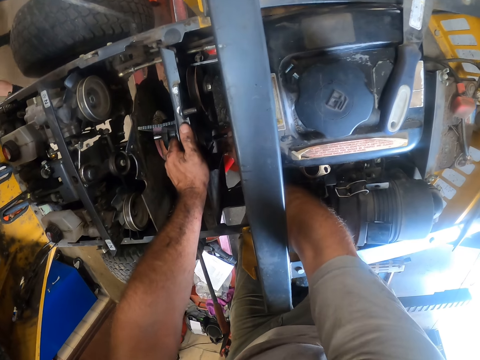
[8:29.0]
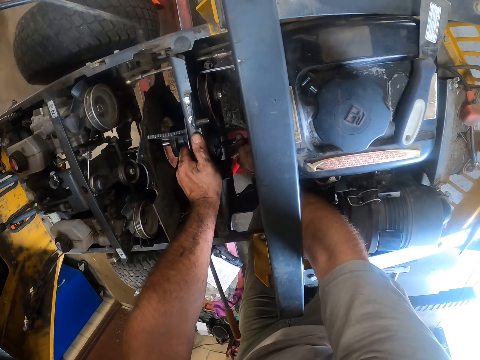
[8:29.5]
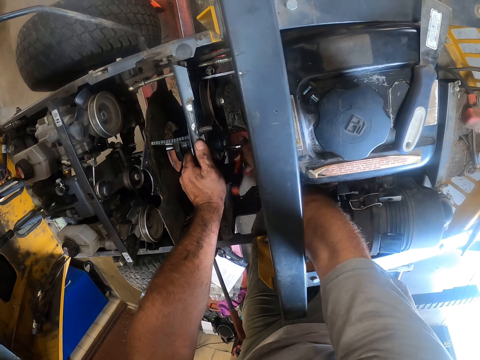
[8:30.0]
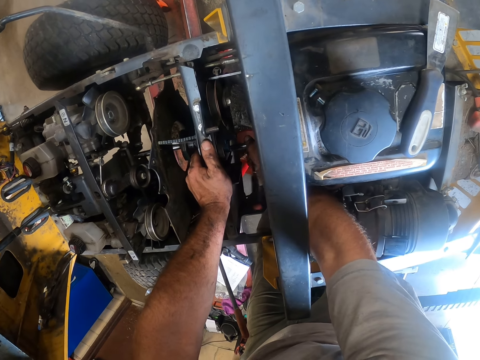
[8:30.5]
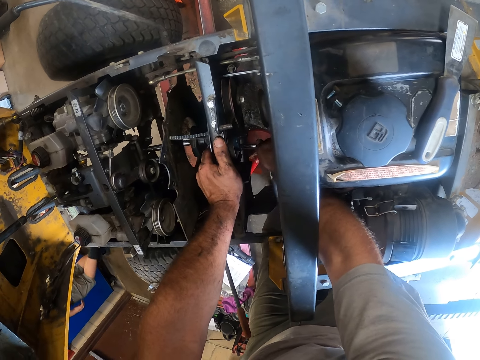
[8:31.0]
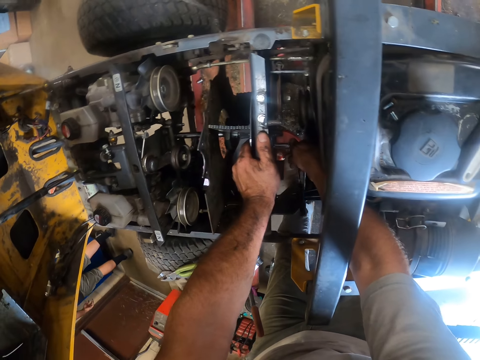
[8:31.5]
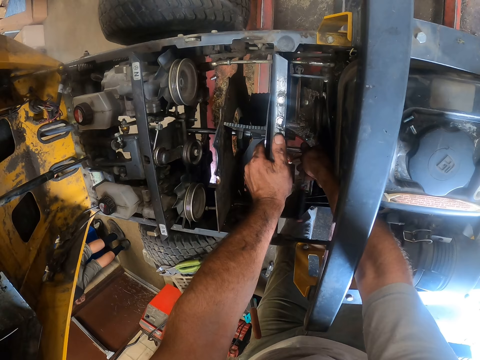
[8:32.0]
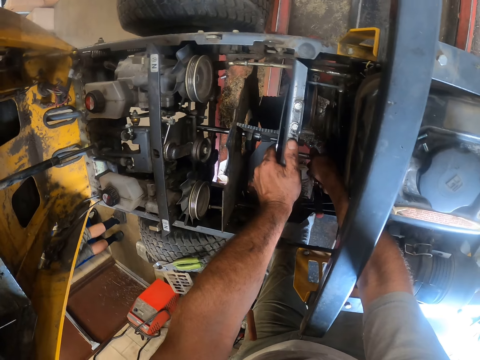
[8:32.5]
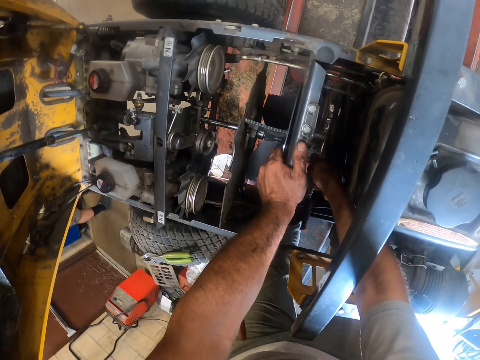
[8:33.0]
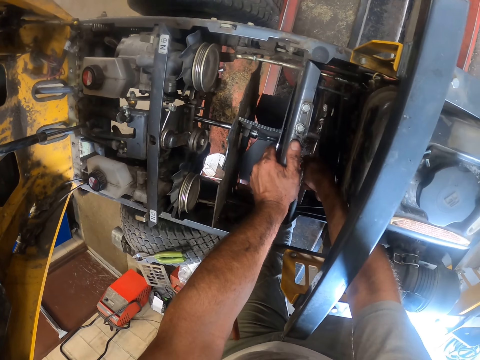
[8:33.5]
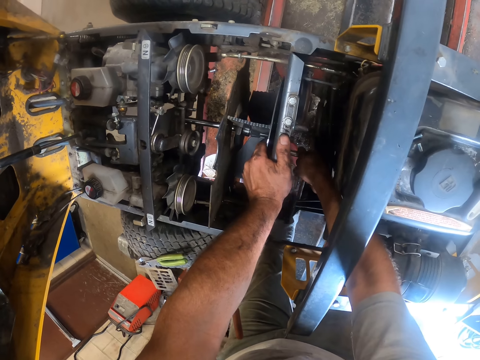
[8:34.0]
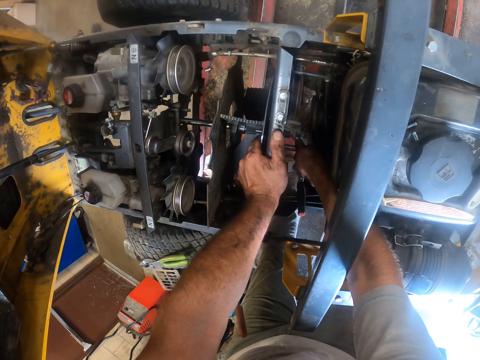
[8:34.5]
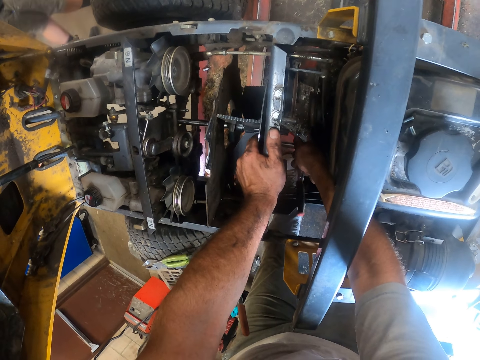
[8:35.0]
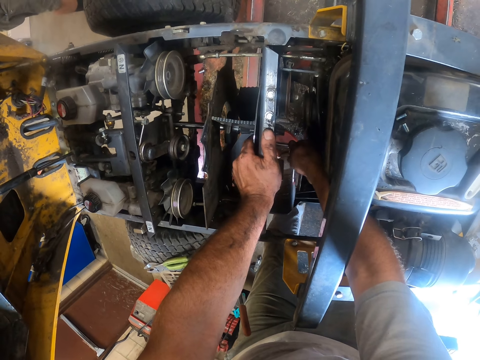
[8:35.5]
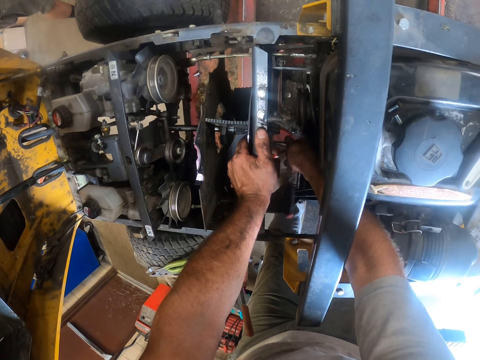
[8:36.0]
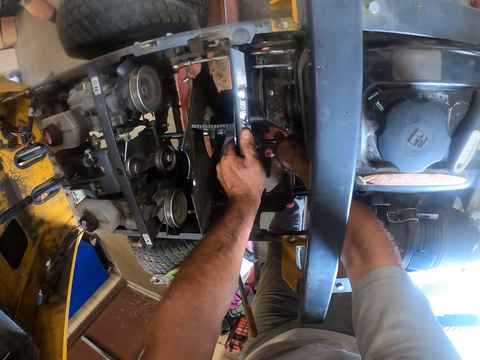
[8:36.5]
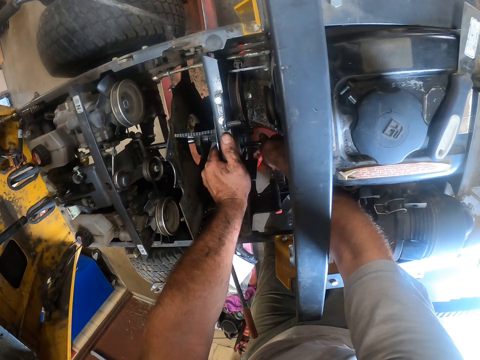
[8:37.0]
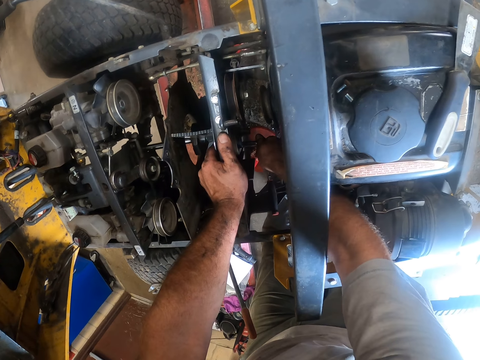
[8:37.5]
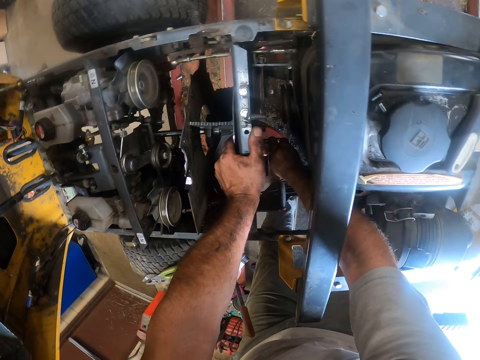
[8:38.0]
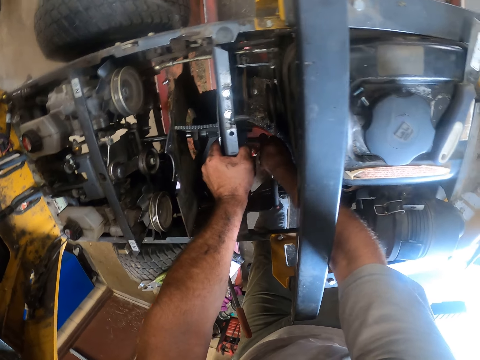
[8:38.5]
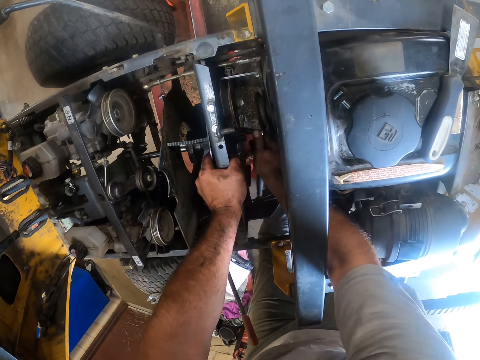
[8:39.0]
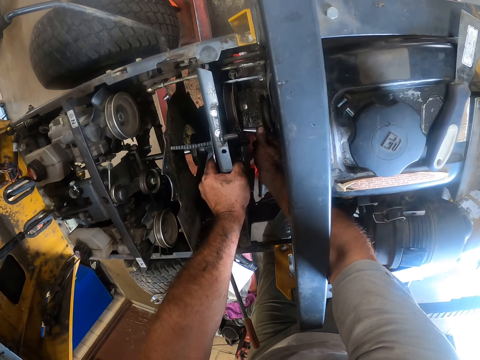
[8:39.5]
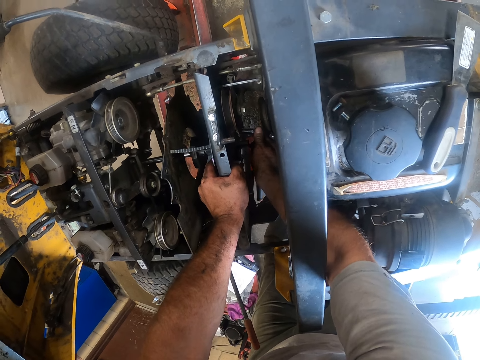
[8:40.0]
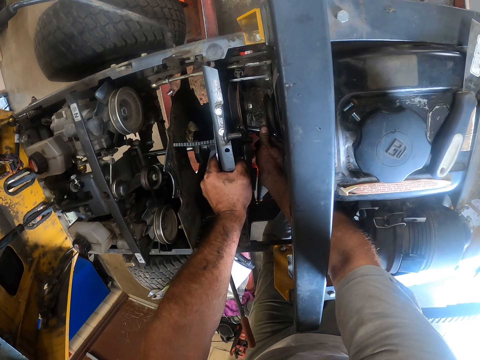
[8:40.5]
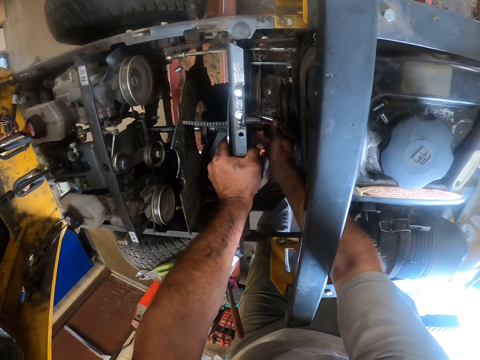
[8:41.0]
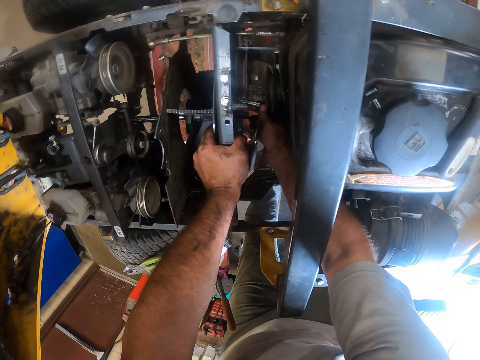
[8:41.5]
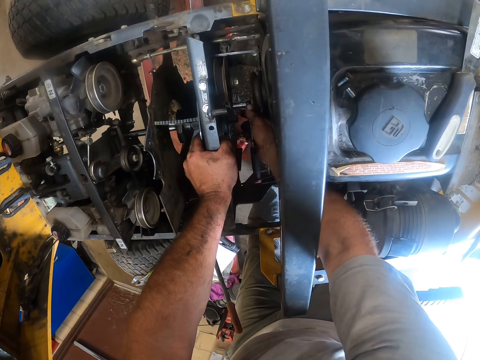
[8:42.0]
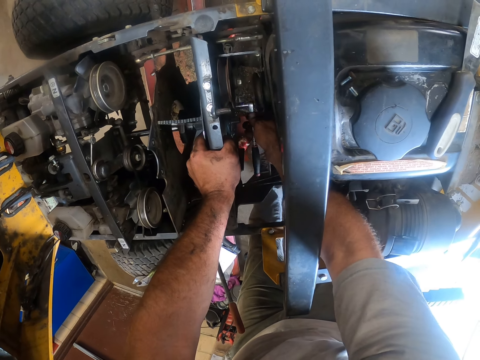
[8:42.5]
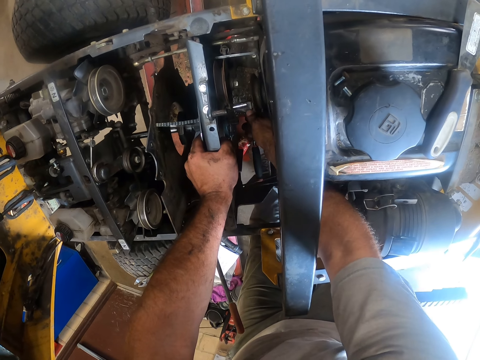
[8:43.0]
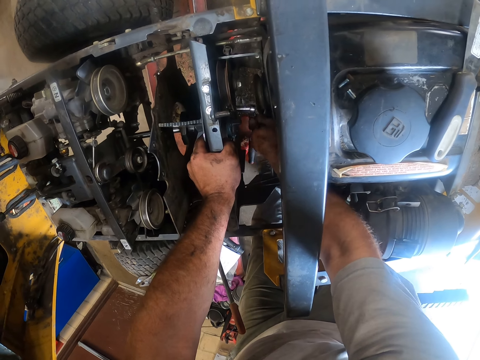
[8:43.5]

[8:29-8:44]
The camera wearer works on the lawnmower with the wheel wrench in his right hand. He tightens the fan using the box spanner. A person walks inside the workshop. The camera wearer tightens the fan using the box spanner.

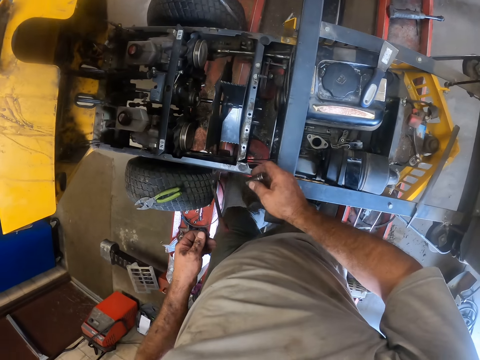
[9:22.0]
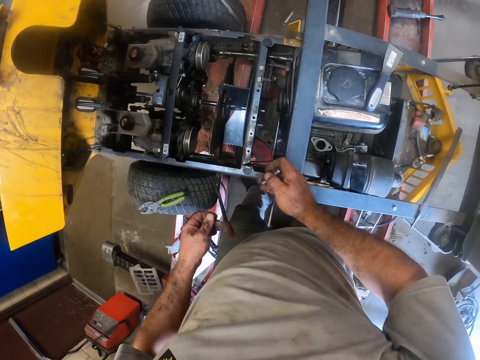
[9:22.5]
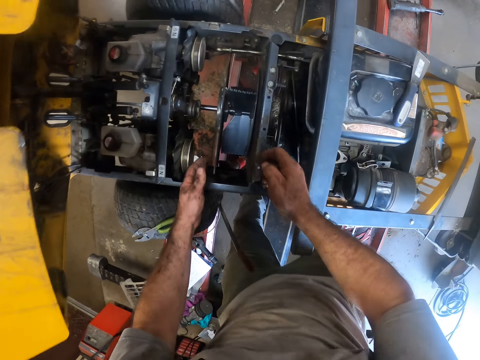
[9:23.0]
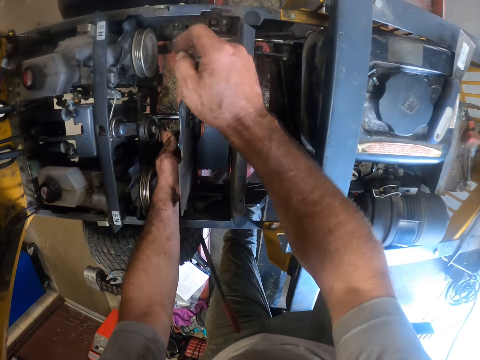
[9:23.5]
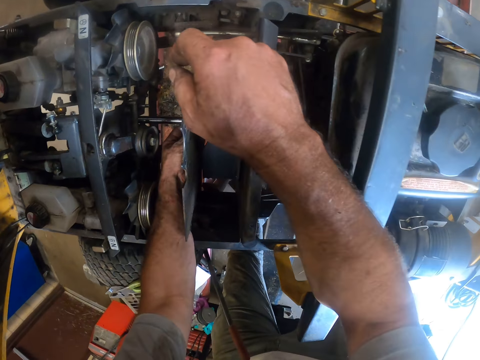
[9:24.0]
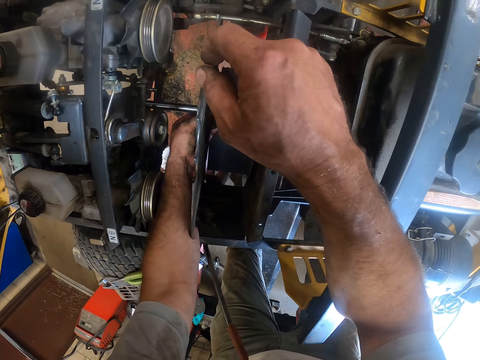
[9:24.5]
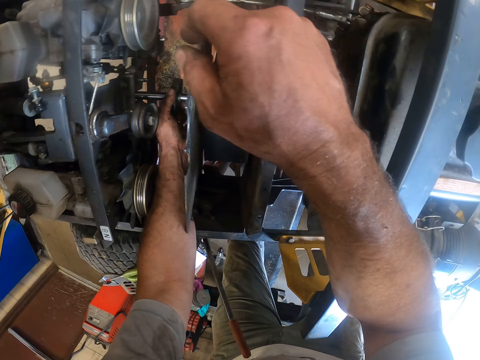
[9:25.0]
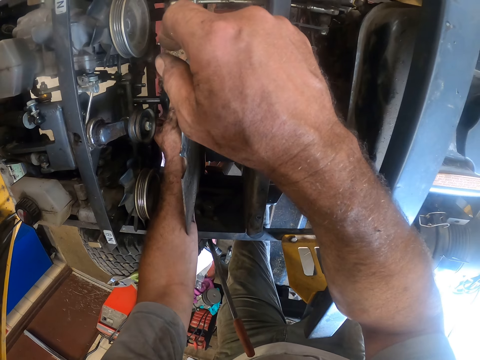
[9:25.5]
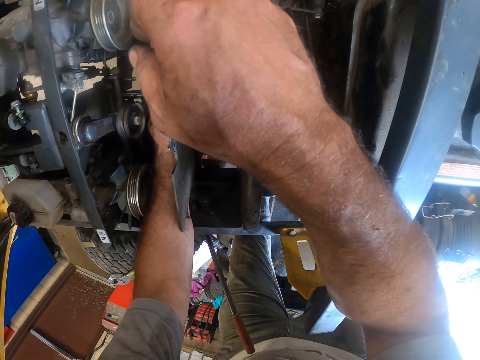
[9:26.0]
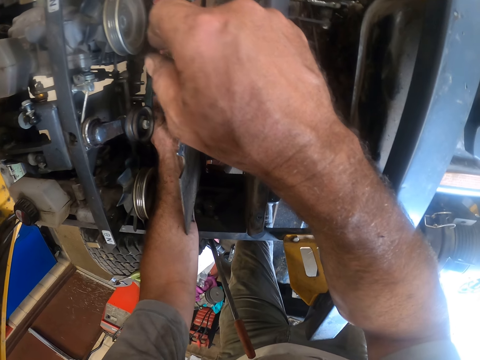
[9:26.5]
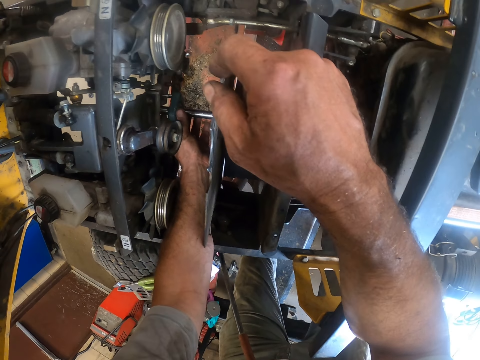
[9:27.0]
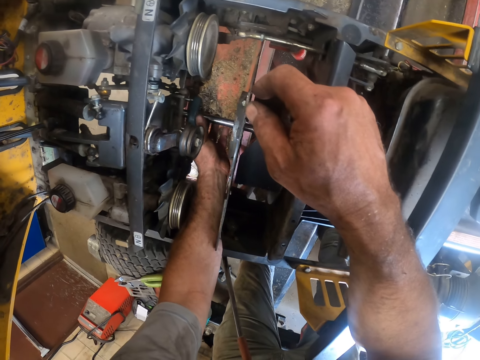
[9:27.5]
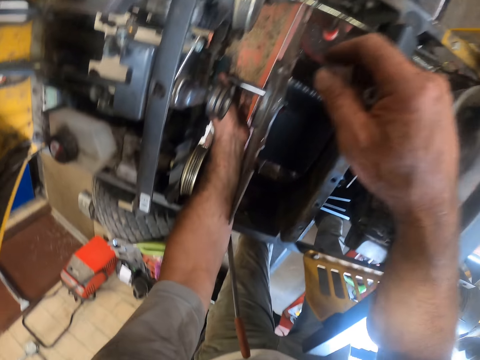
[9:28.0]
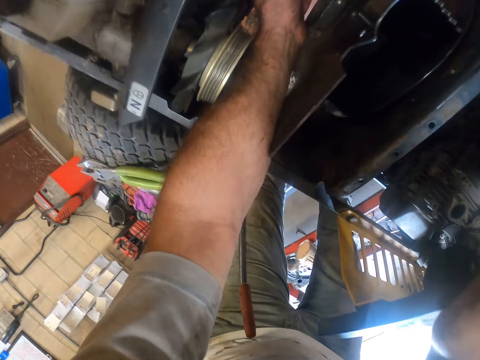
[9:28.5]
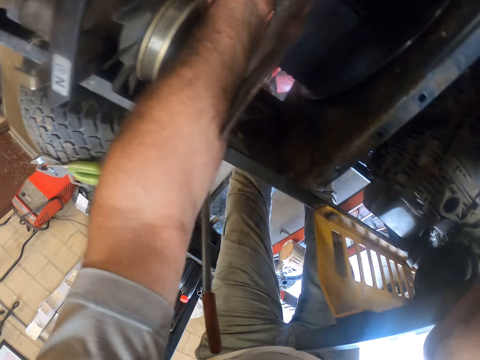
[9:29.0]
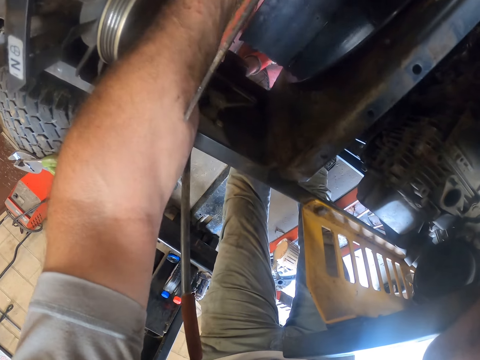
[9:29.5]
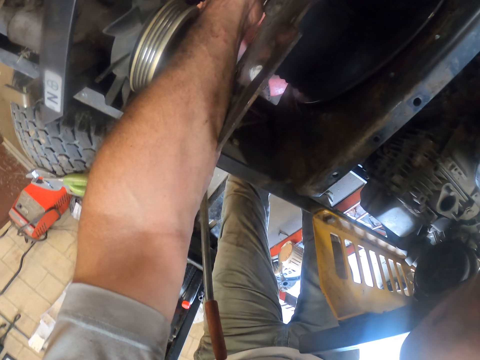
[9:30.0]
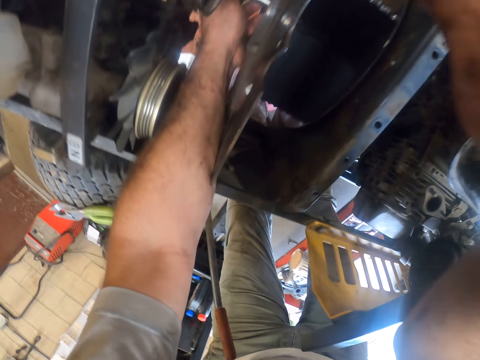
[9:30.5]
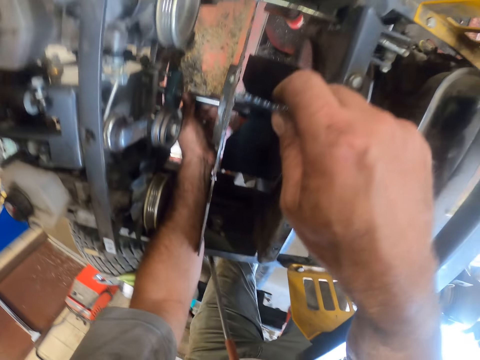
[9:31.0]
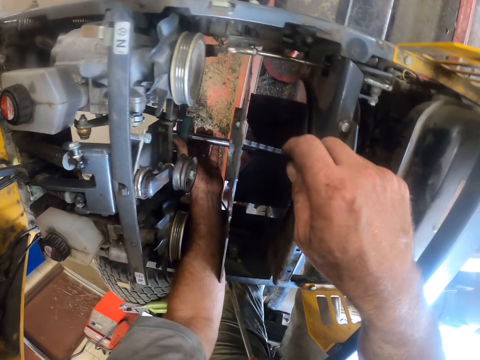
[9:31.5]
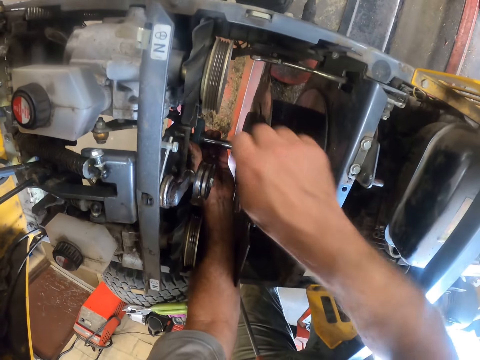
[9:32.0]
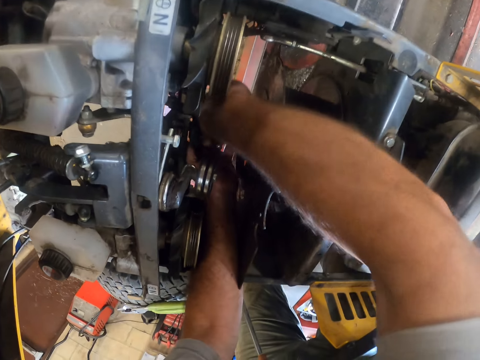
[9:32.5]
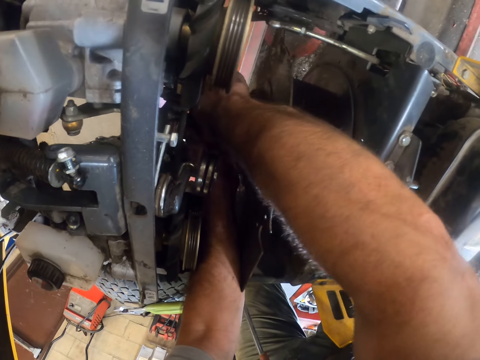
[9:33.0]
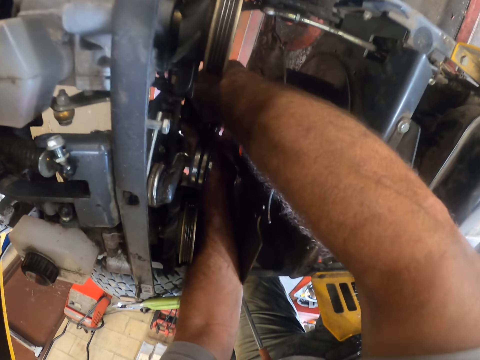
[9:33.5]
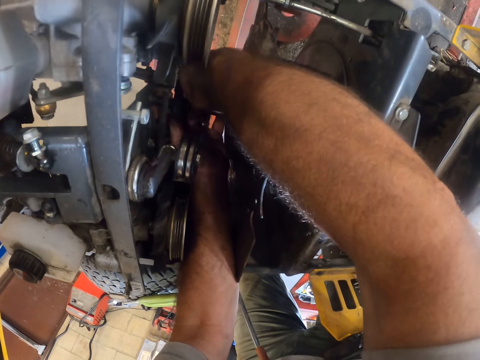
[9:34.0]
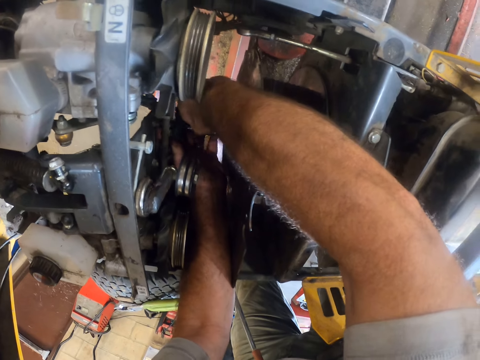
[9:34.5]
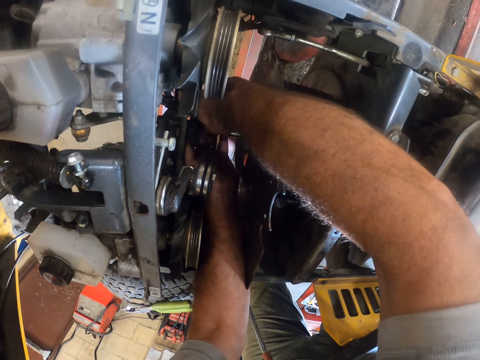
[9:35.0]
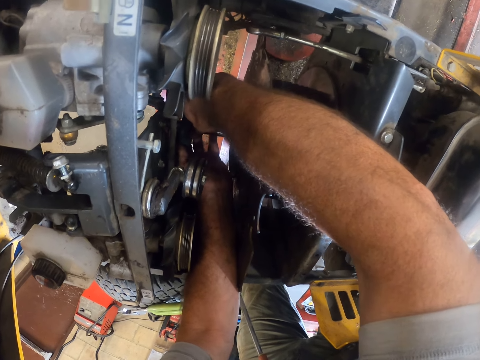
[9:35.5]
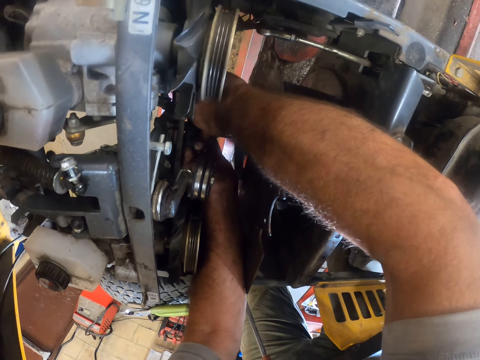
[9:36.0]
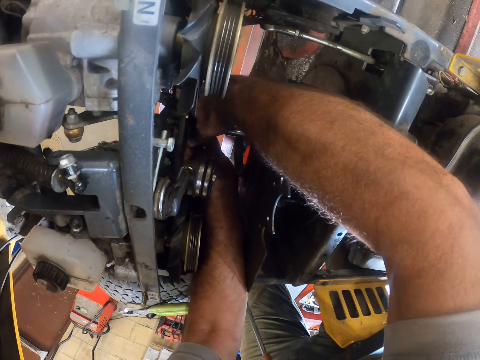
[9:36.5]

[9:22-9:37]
The camera wearer stretches his hand to the tractor and adjusts the engine part of the tractor. He fixes the lawn mower with his left hand. He stretches his right hand to the engine part. He adjusts the part with both hands. He fixes the lawn mower with the box spanner.
